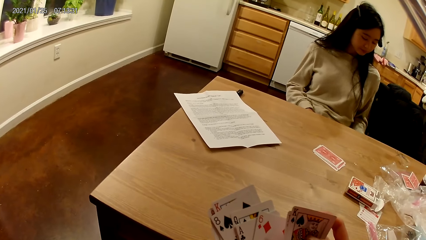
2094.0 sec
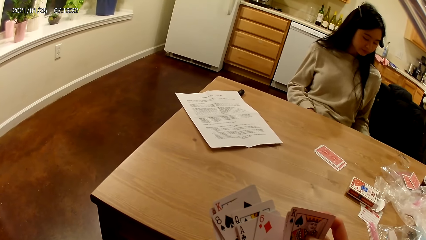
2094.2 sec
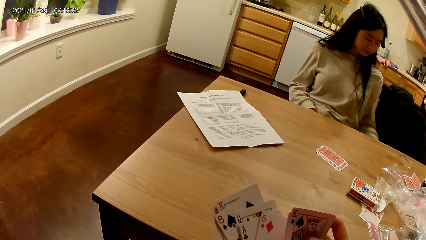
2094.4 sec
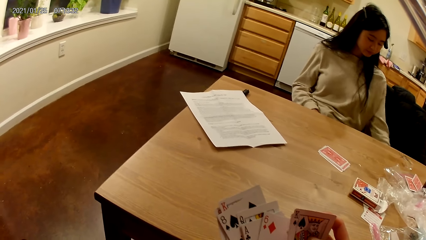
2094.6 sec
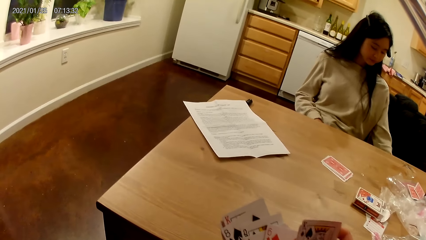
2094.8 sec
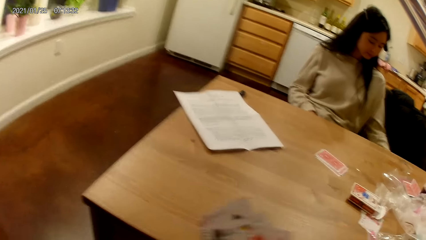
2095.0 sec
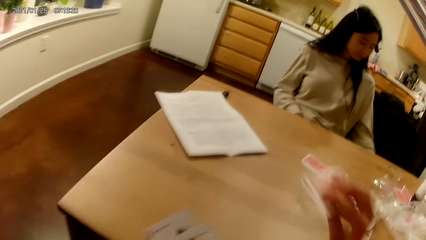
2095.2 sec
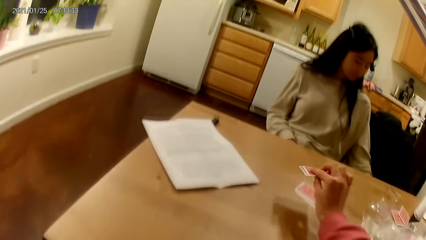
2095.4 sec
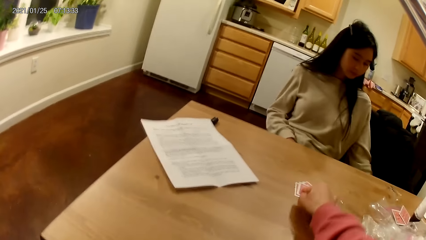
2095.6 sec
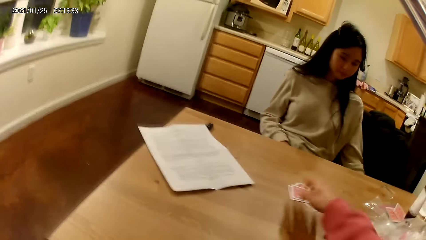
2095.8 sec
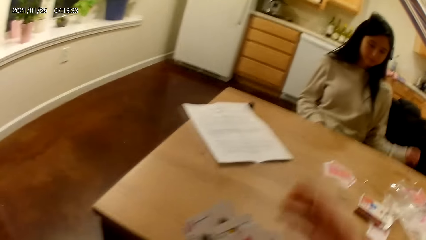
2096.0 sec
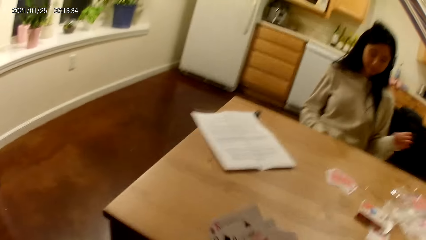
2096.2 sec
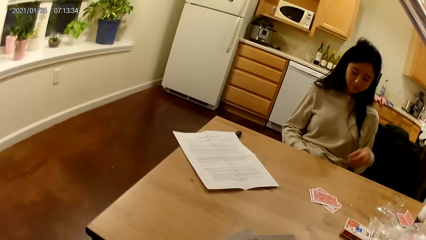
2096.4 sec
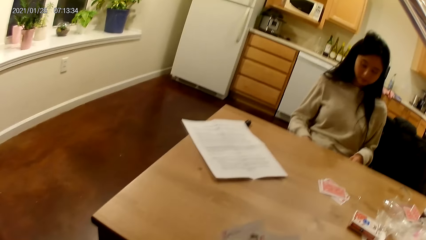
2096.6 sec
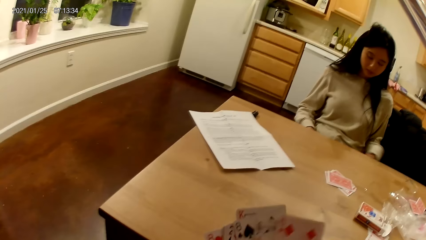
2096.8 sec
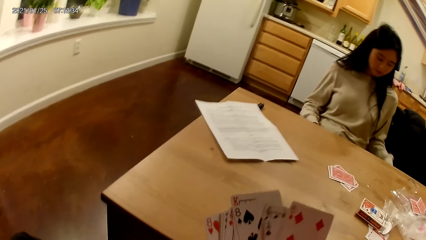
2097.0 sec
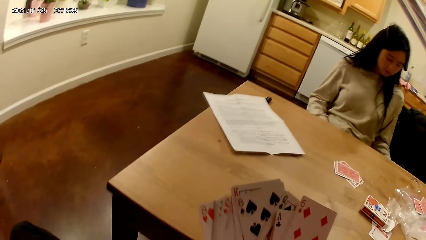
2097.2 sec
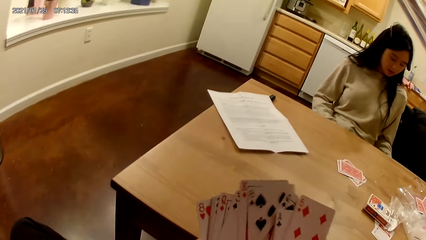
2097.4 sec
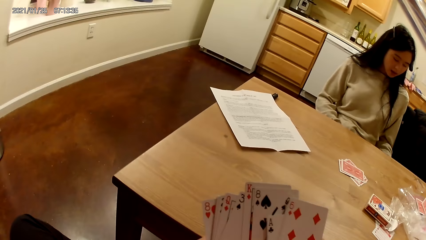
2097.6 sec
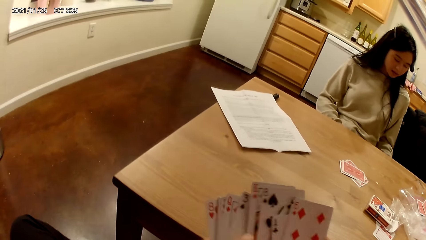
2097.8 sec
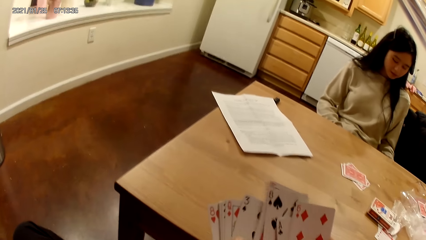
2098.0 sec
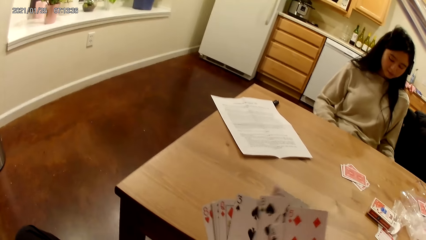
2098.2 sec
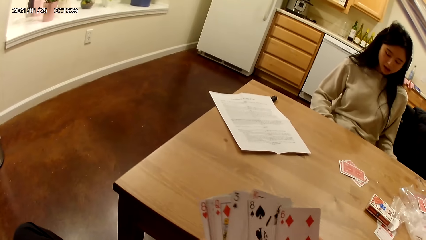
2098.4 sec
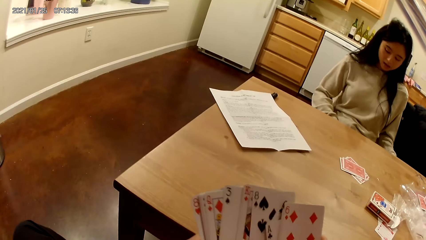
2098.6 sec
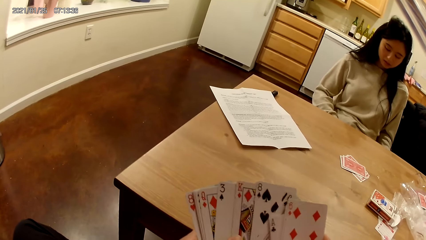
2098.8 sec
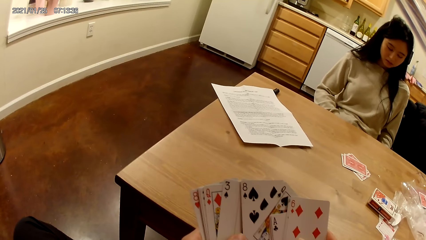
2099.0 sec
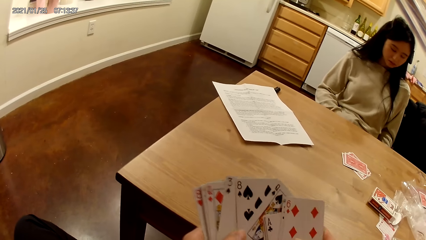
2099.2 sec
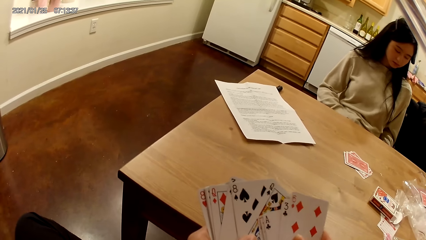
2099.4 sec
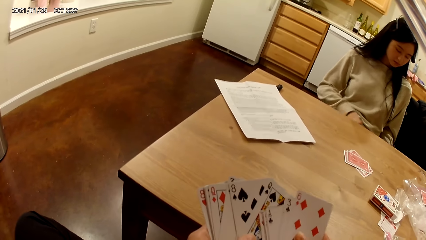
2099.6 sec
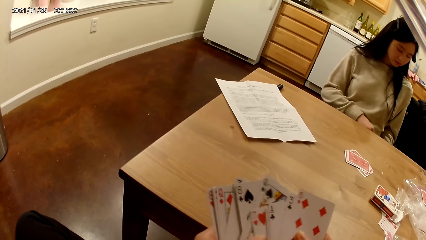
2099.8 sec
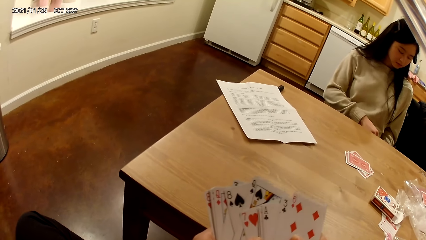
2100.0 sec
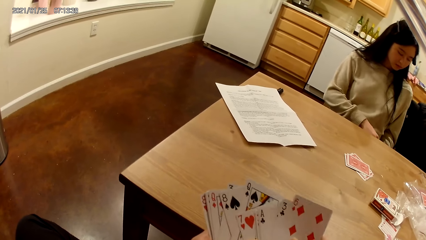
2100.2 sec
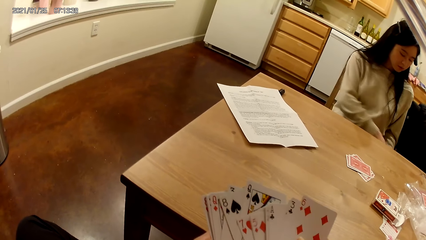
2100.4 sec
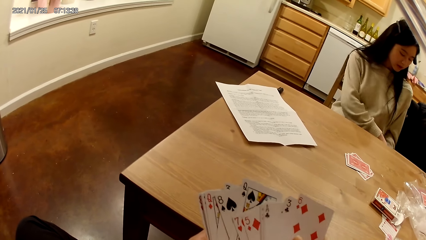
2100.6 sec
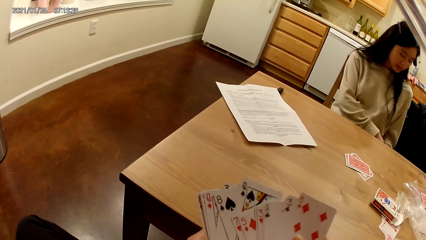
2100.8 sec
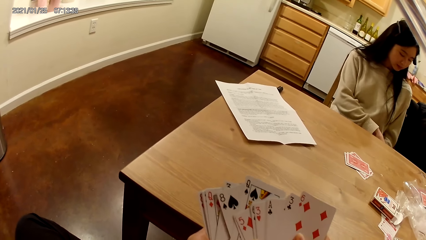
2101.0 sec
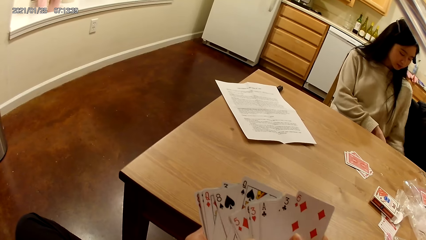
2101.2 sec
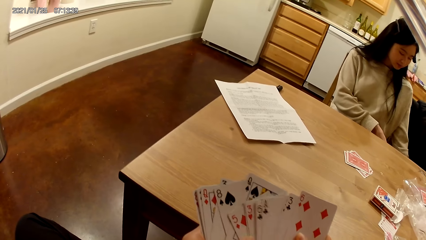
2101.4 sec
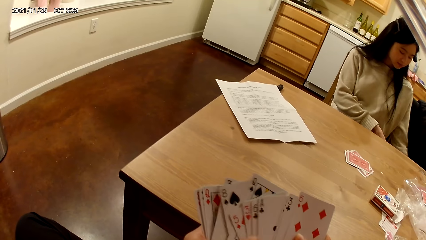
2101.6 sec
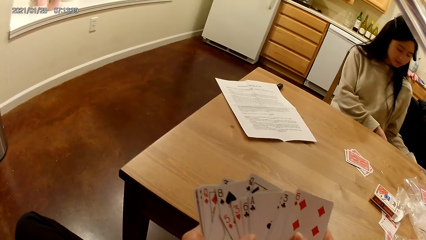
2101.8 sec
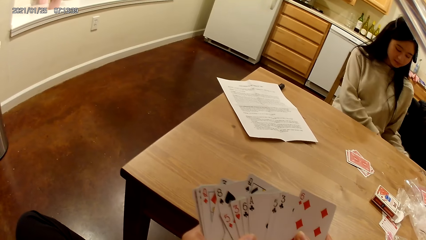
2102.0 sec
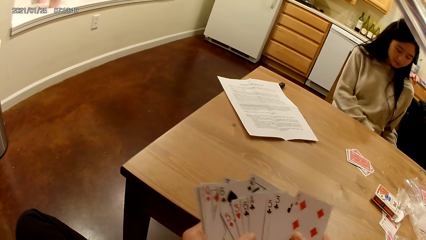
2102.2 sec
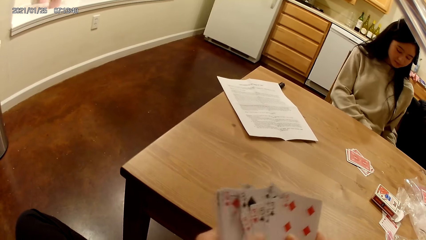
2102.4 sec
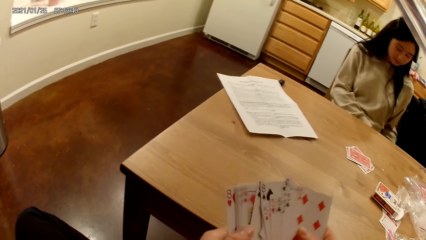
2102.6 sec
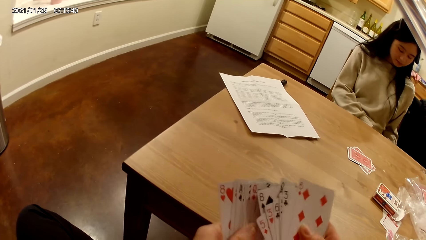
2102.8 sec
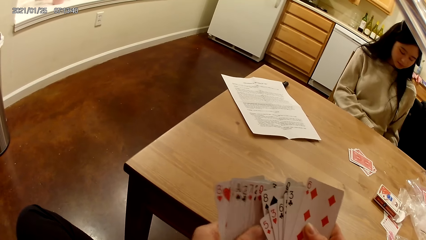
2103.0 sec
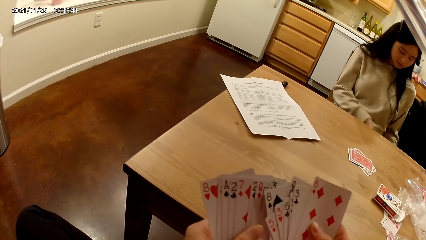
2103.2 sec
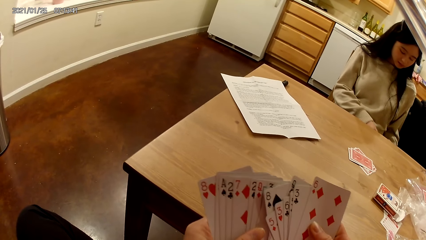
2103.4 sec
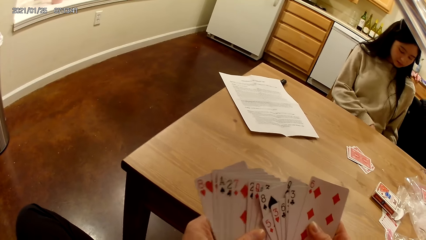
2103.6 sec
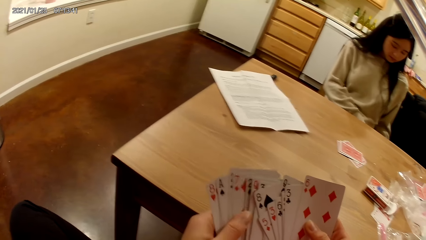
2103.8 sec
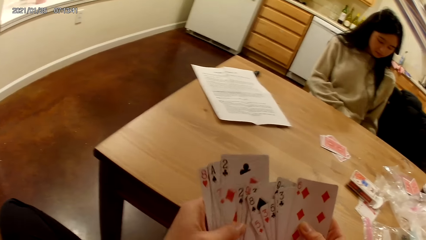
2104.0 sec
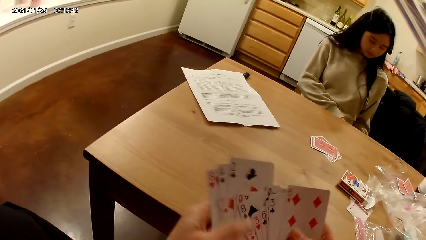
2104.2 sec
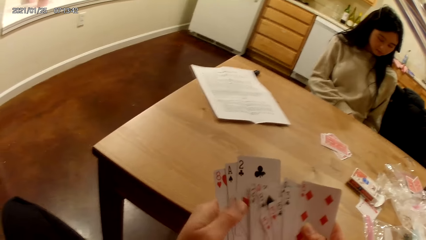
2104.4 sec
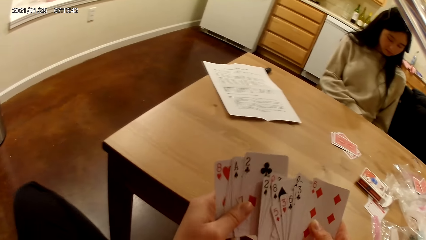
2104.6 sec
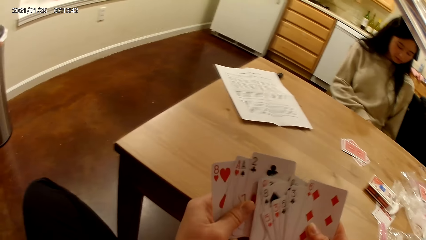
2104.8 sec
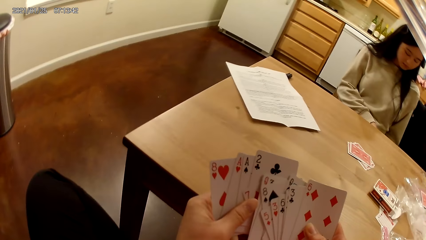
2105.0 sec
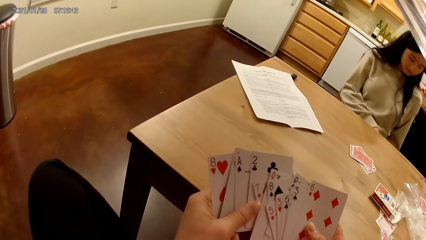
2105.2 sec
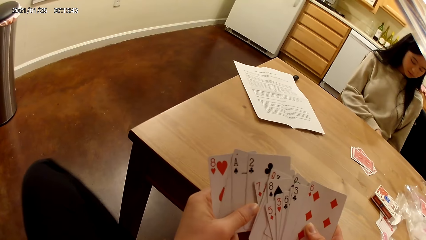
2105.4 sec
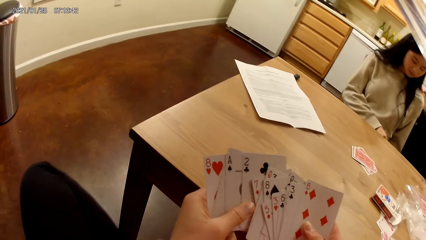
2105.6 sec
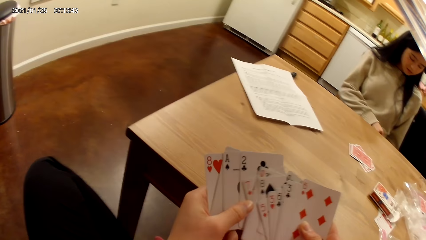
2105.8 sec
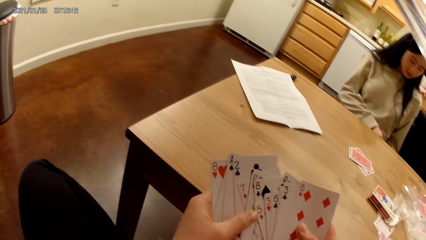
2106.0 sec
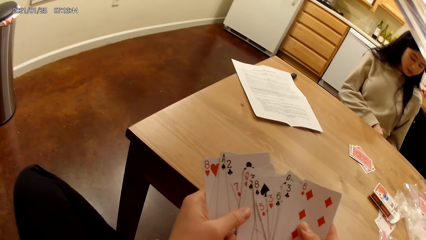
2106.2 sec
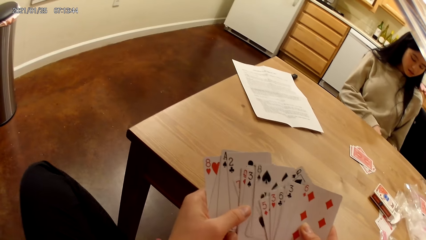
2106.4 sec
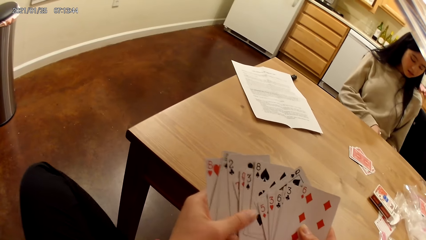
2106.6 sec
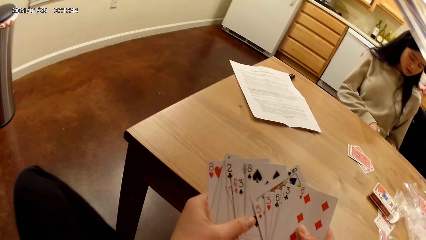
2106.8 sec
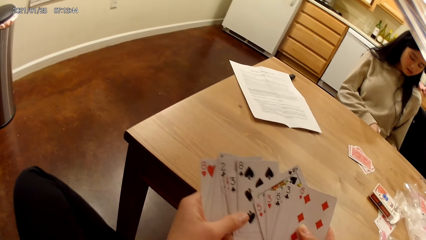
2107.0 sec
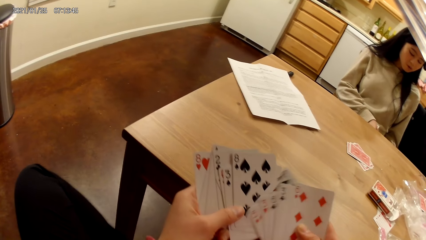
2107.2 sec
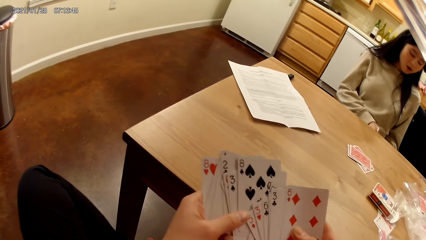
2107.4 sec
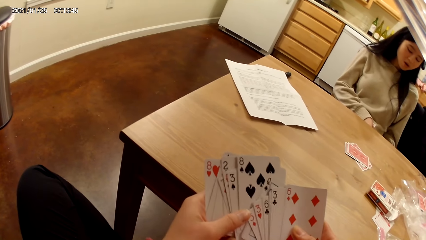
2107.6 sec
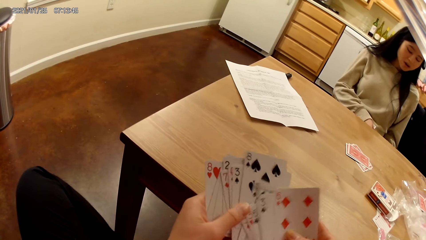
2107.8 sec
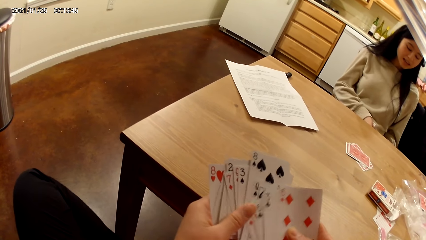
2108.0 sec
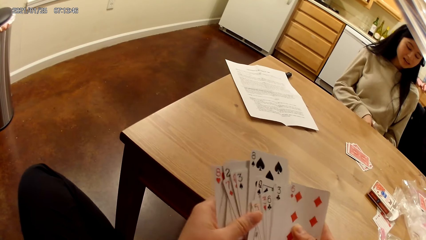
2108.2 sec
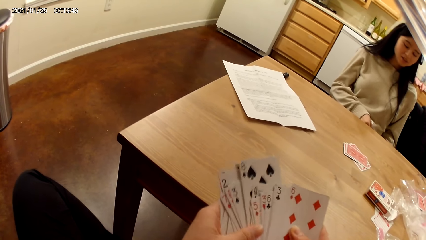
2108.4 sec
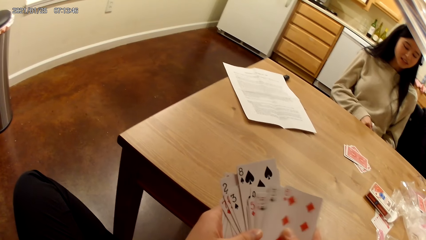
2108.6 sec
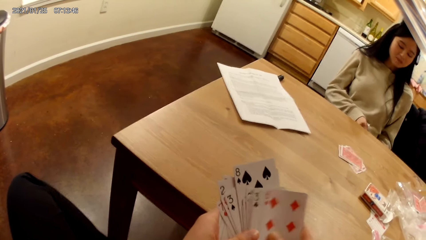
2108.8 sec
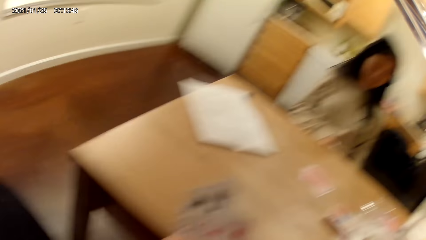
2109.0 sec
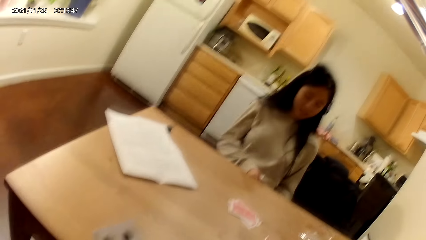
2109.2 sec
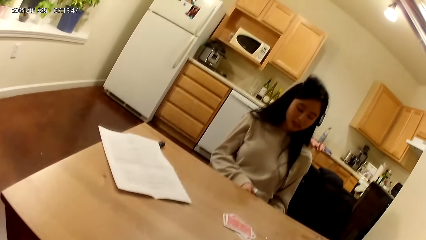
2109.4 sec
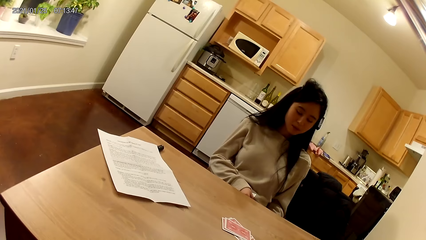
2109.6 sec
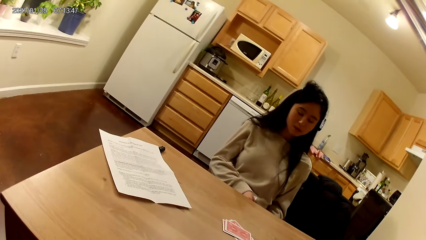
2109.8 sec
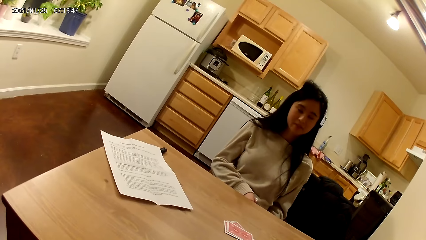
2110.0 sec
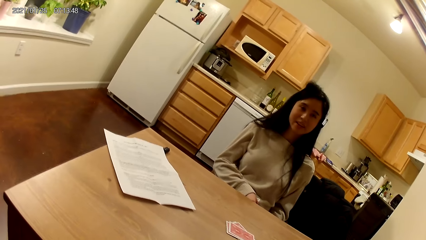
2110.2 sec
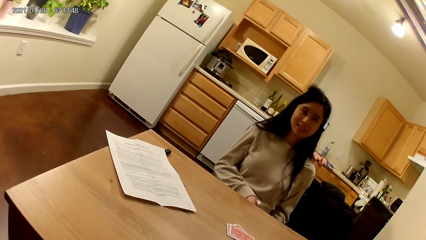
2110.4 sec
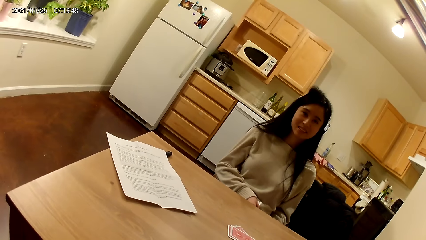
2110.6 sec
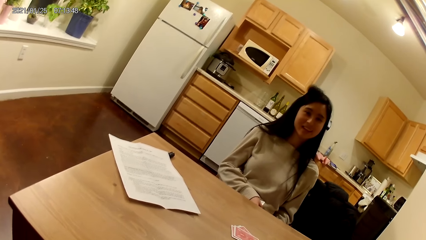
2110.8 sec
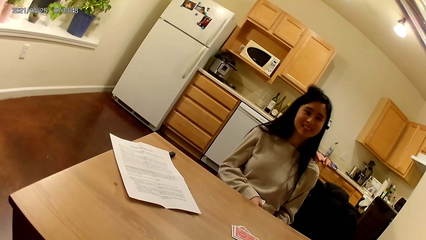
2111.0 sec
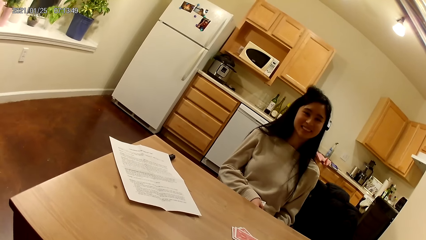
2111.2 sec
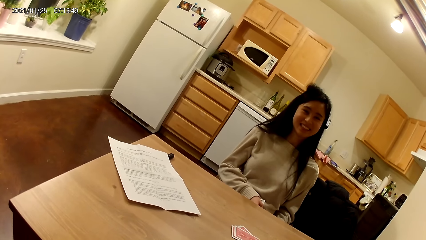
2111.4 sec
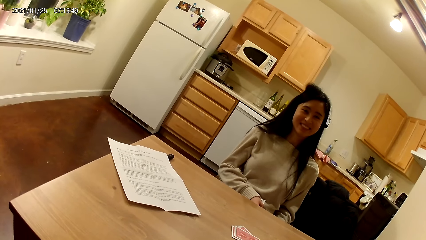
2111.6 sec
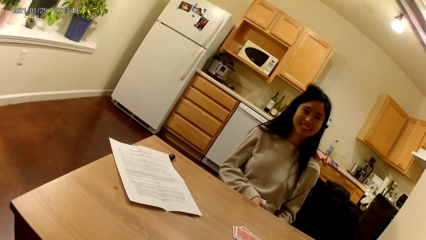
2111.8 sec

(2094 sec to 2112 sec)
The camera wearer places two cards on the dining table with her right hand. She shuffles the cards in her hands. She moves the cards on both hands. A woman does something with both hands.
